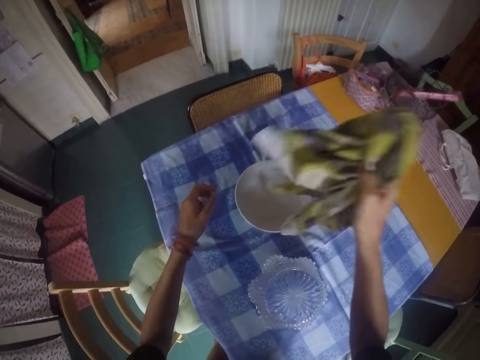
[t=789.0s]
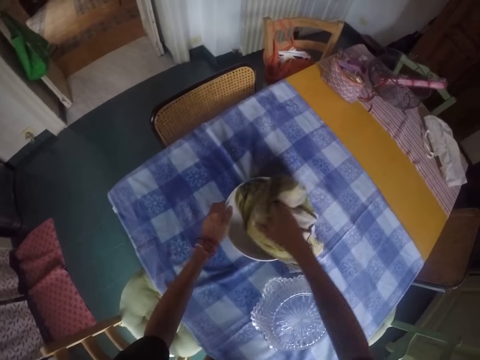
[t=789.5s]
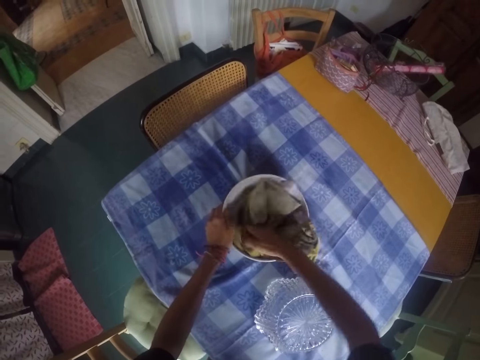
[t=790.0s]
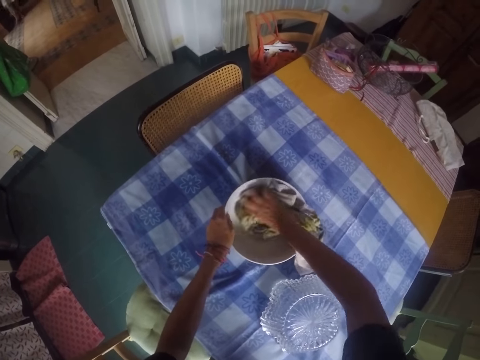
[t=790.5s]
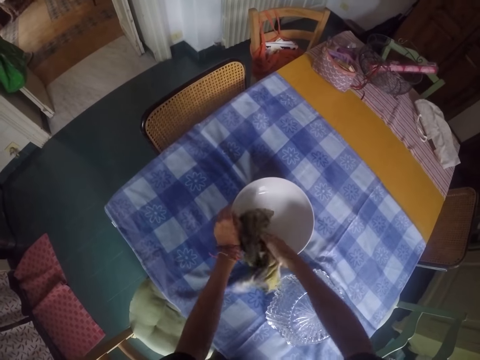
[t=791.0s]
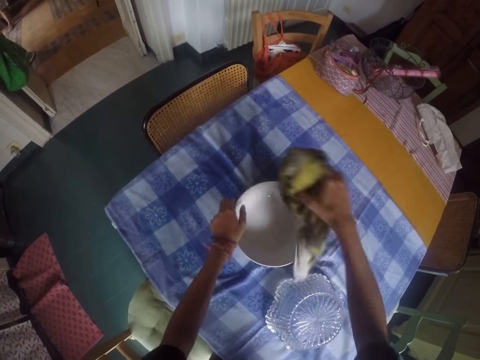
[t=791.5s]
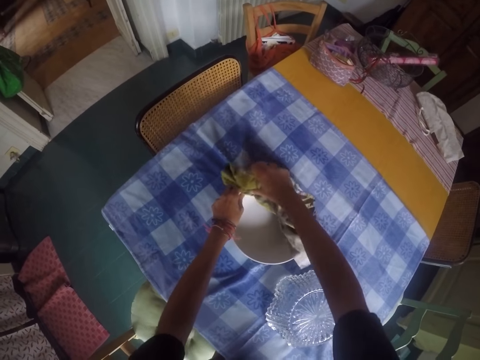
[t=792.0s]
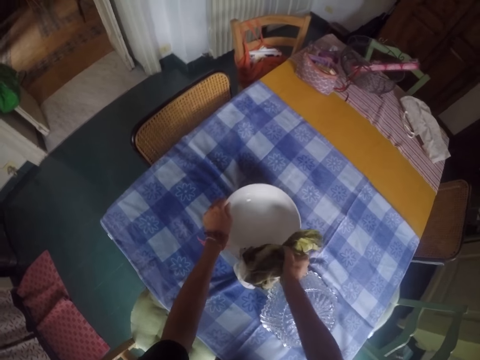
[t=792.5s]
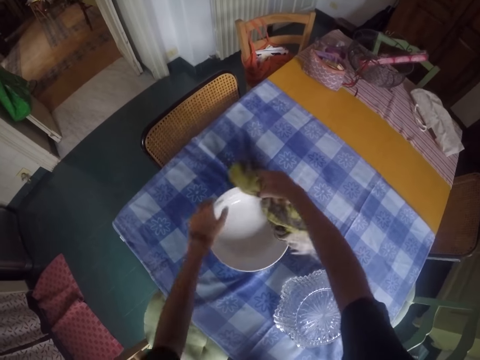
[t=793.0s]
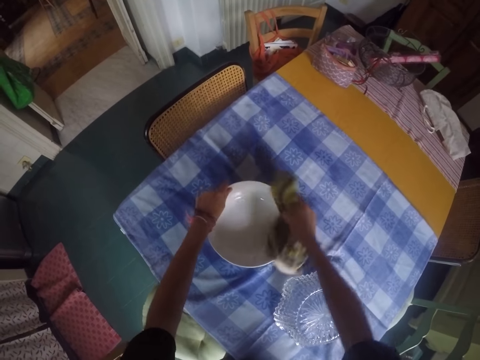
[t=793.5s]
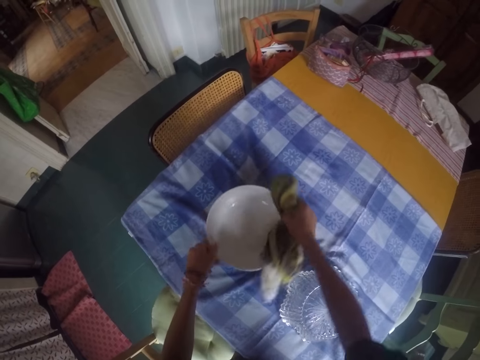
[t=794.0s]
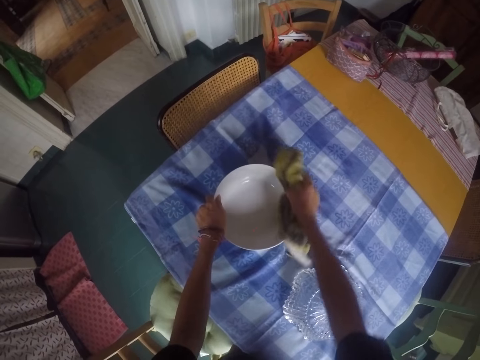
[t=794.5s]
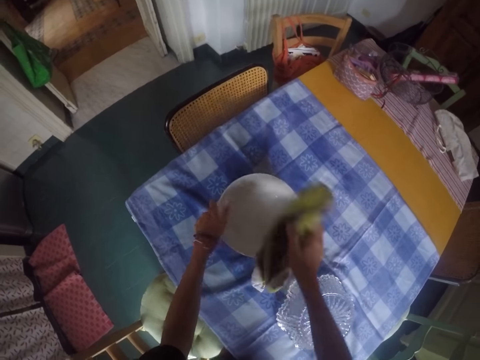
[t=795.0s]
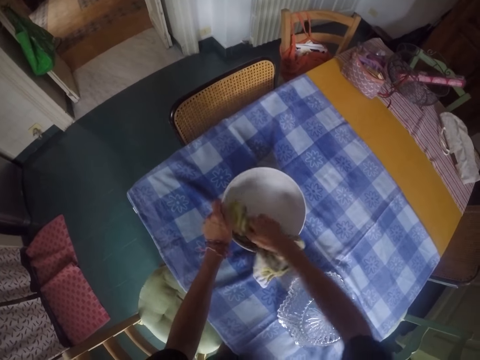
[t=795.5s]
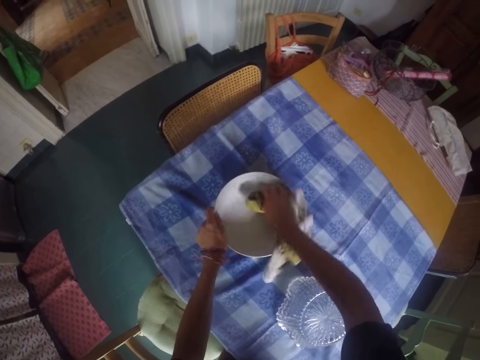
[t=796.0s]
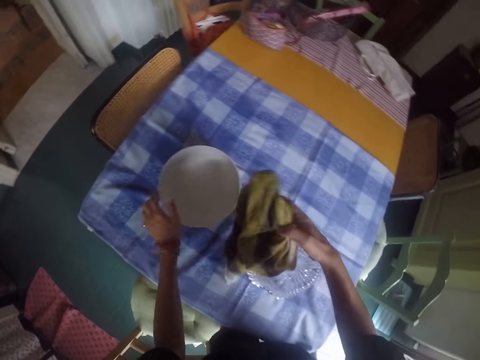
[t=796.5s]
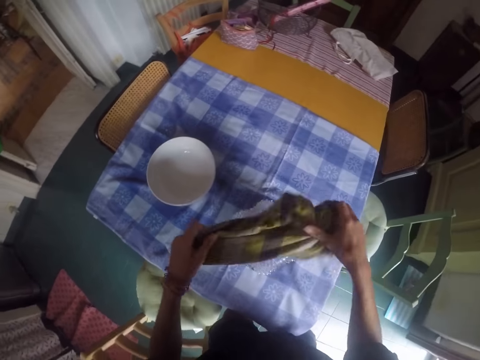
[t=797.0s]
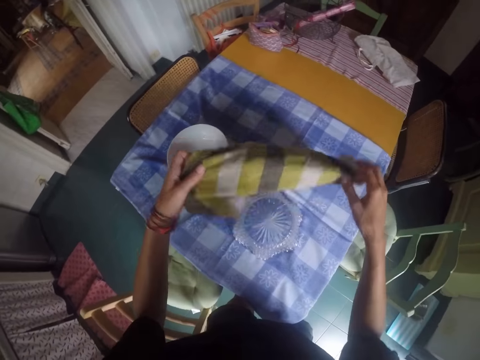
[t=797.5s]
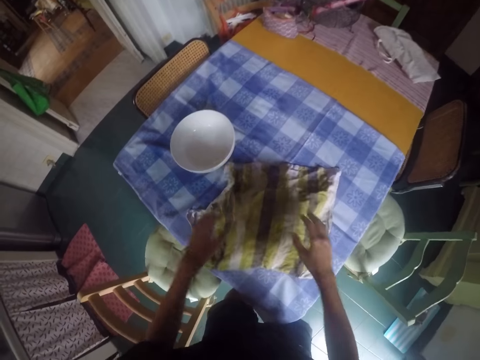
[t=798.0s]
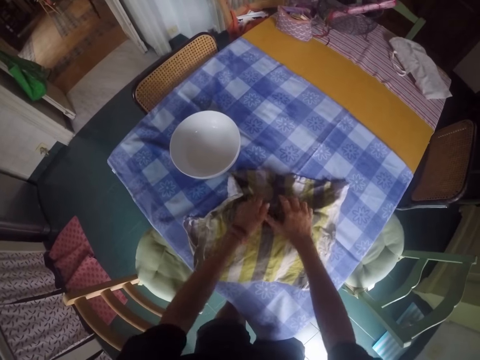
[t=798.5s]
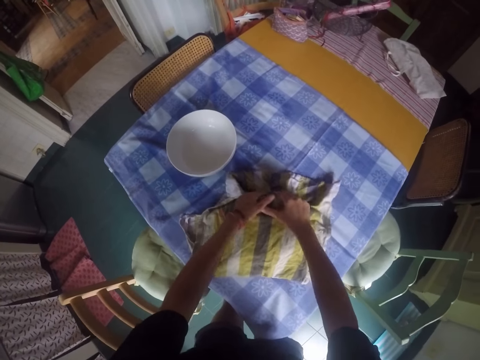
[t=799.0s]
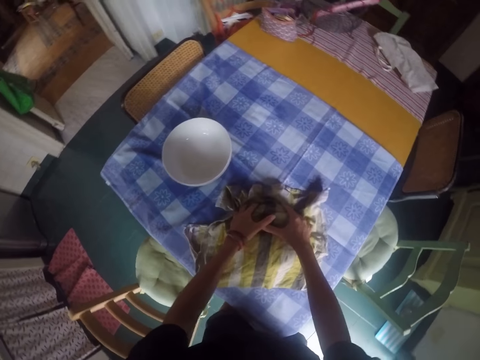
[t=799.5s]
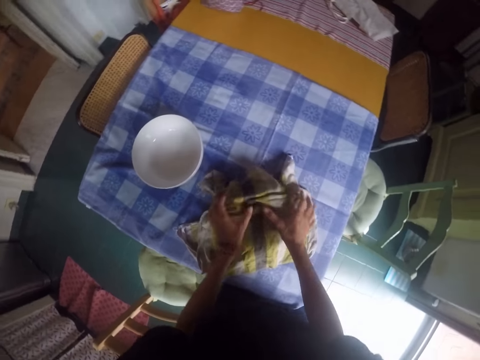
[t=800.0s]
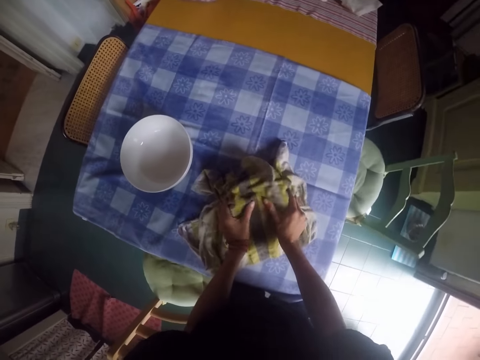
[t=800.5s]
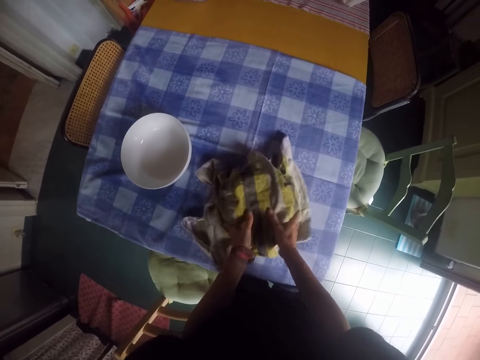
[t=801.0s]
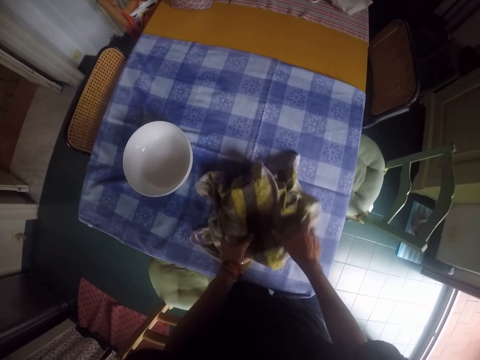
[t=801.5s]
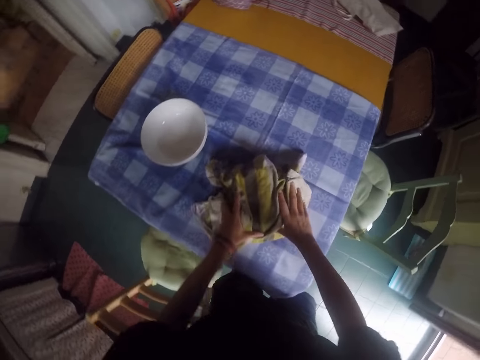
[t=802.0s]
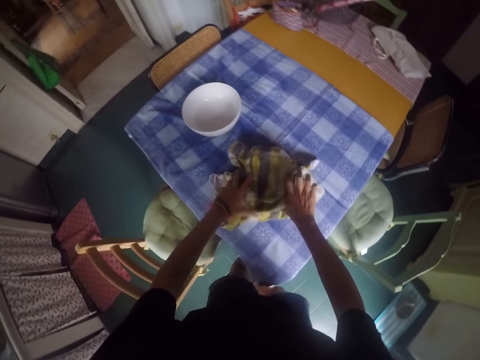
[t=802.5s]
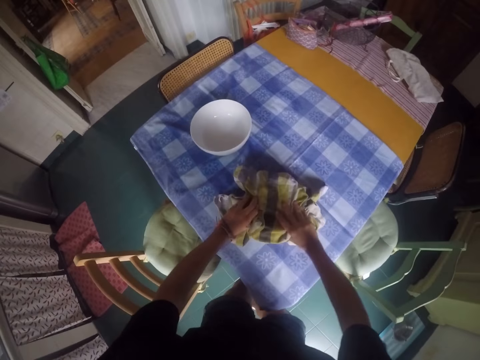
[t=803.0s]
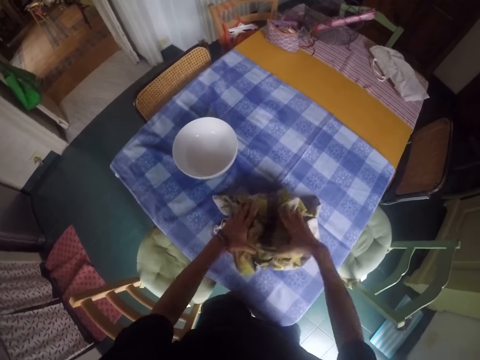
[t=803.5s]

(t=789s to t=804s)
The camera wearer wipes the bowl with the towel. They move the towel. They wipe the bowl with the towel. They hold the towel, spread the towel and place the towel on the bowl. They wipe the bowl.

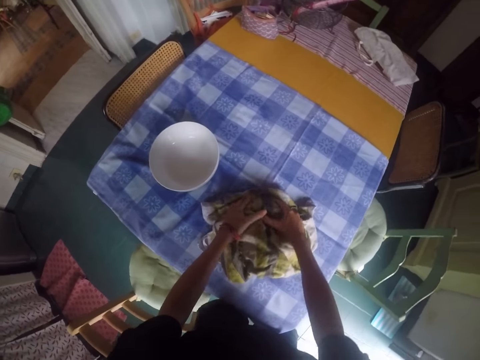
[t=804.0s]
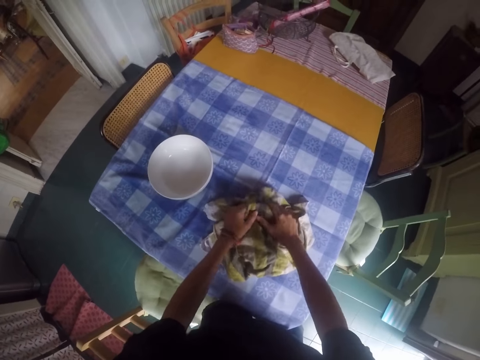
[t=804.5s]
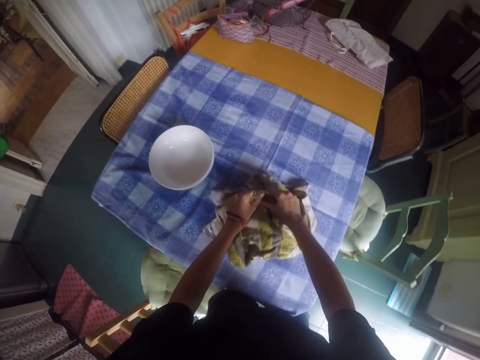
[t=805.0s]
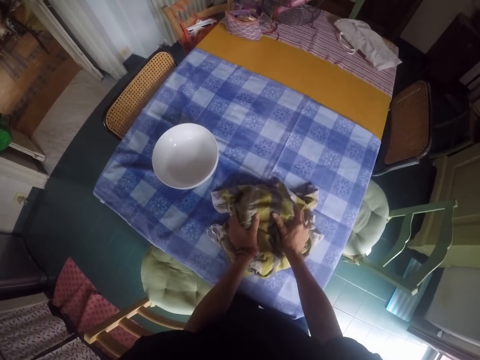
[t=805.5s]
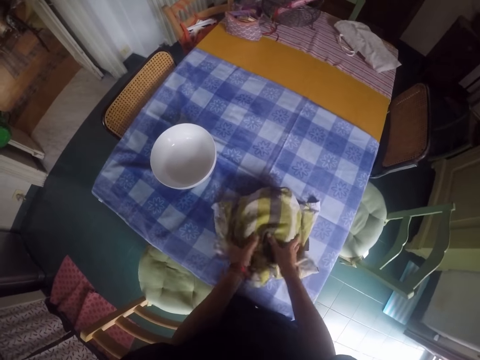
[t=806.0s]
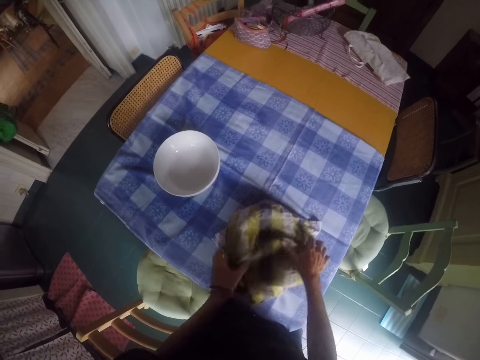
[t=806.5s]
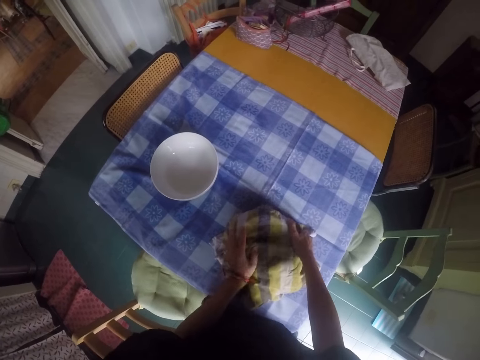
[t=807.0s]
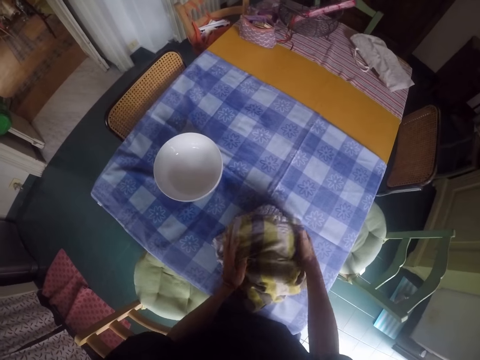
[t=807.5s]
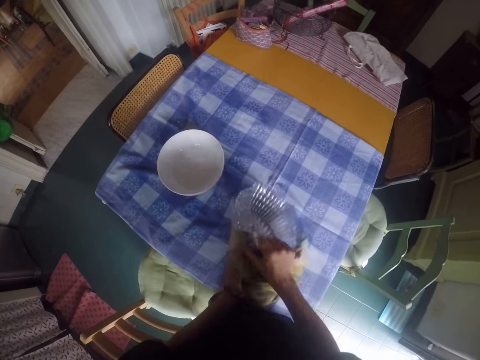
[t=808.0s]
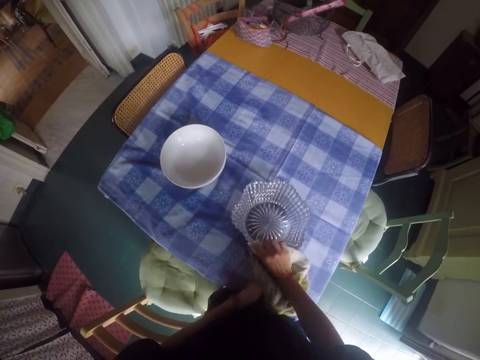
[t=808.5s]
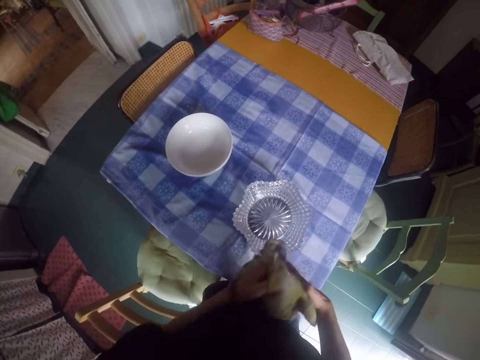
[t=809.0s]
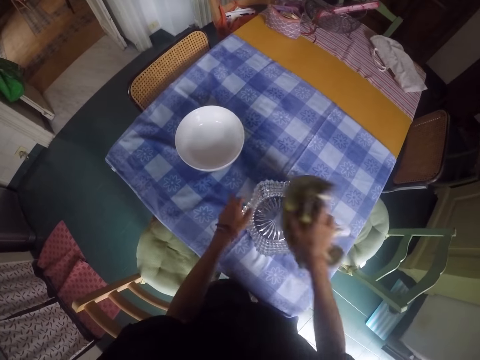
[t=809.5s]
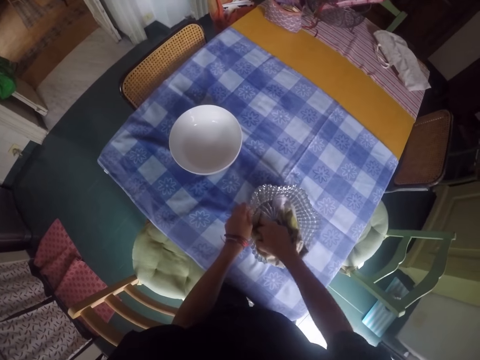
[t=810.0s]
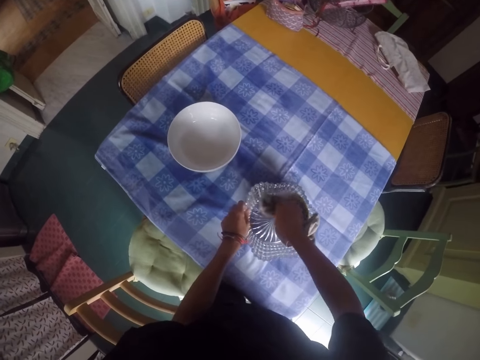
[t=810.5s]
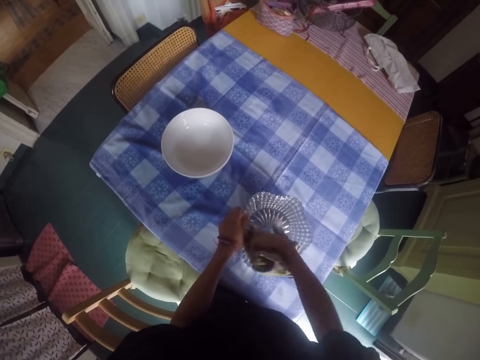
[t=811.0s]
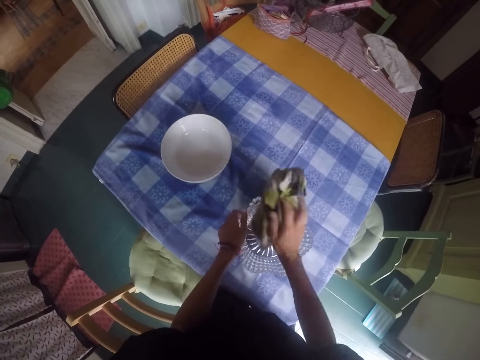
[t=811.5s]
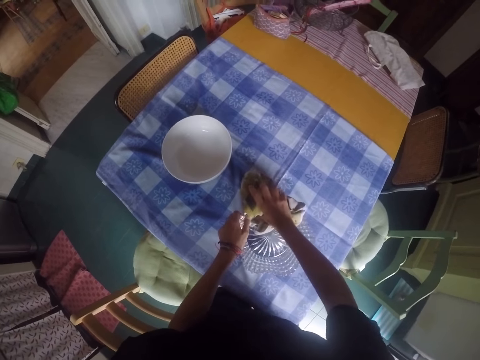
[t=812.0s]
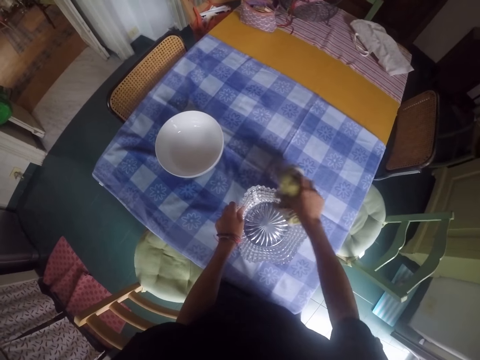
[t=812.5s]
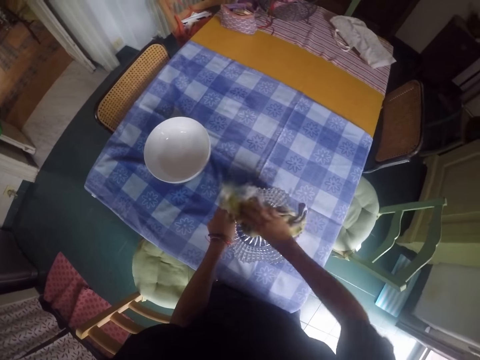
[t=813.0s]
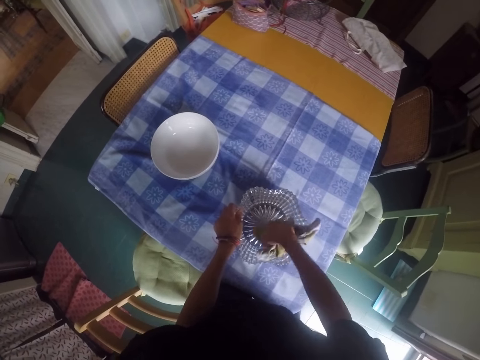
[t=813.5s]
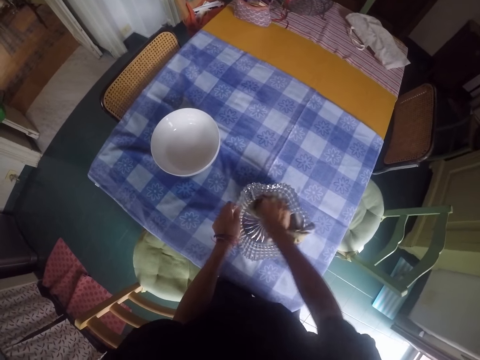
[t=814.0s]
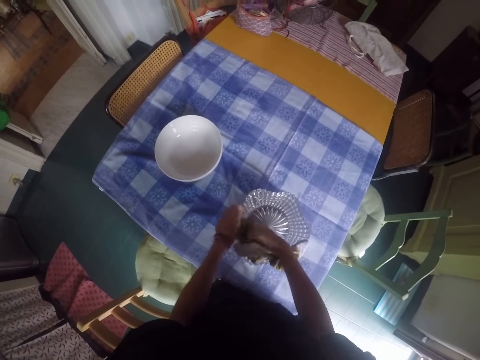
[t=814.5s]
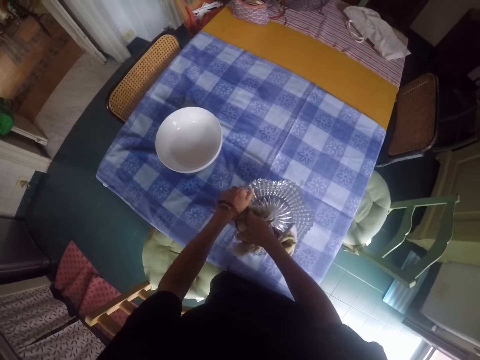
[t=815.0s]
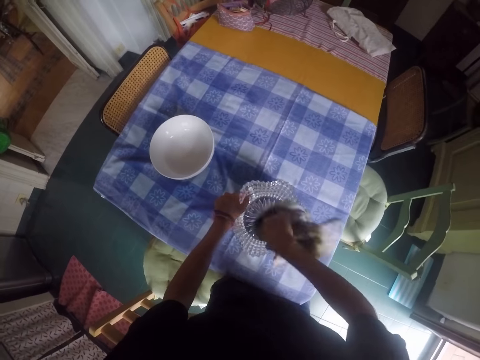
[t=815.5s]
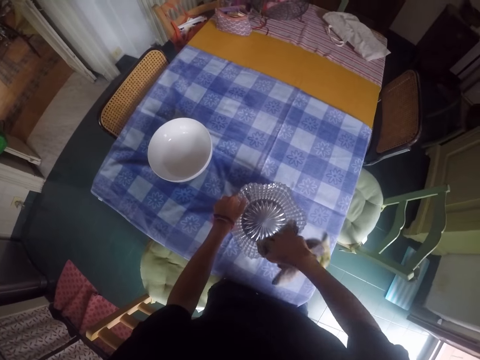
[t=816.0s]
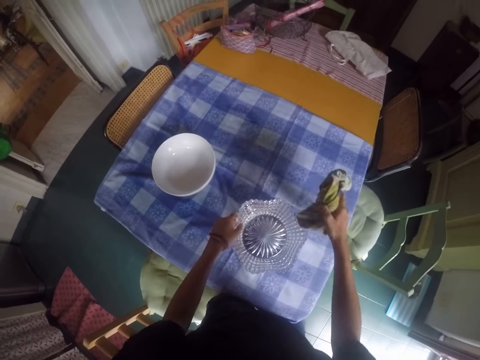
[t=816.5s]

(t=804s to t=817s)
The camera wearer turns the bowl upright. They move the towel. They wipe the bowl with the towel.
